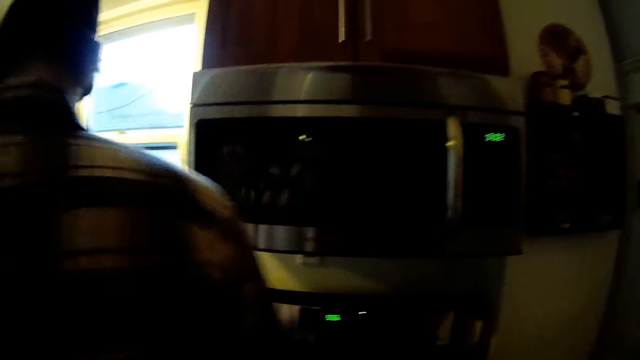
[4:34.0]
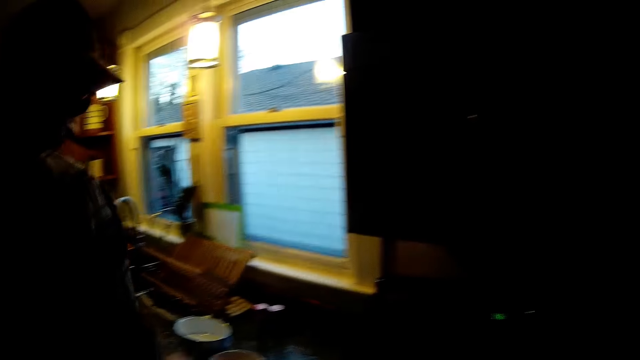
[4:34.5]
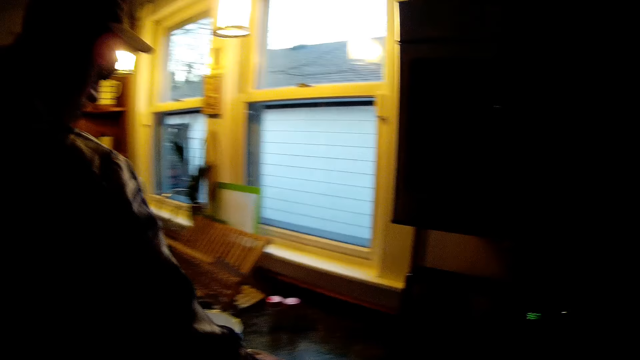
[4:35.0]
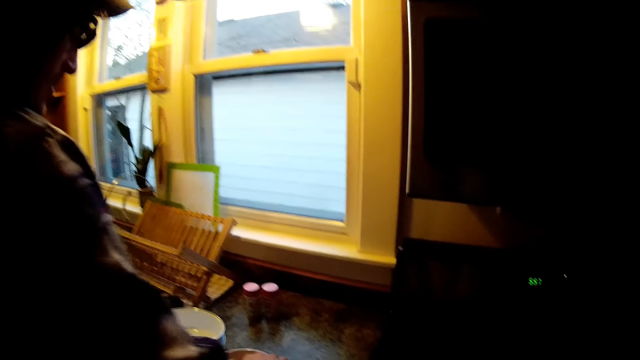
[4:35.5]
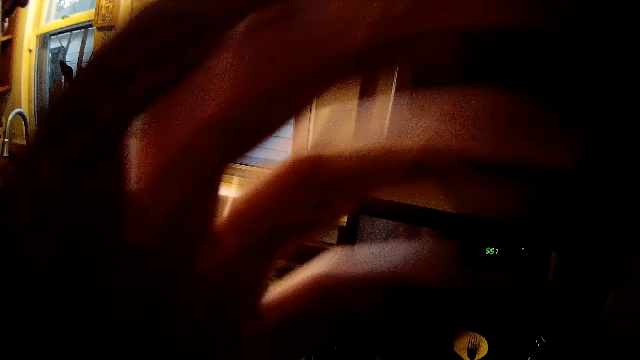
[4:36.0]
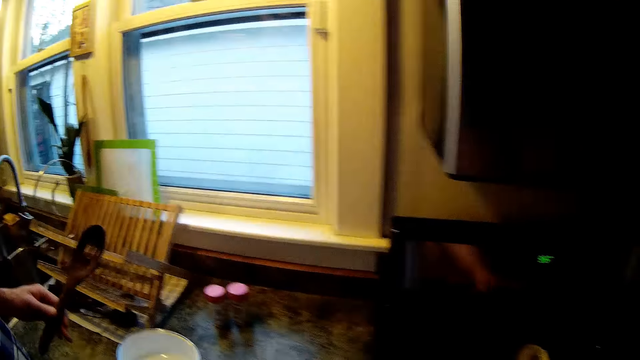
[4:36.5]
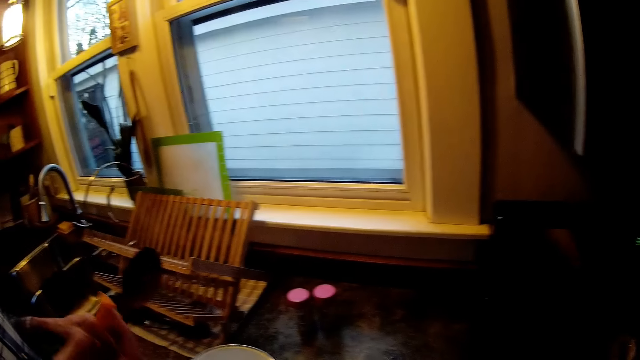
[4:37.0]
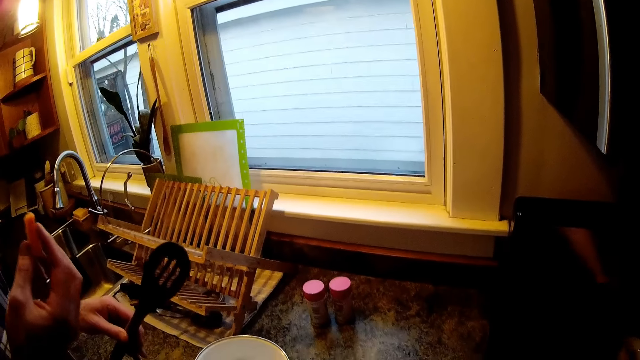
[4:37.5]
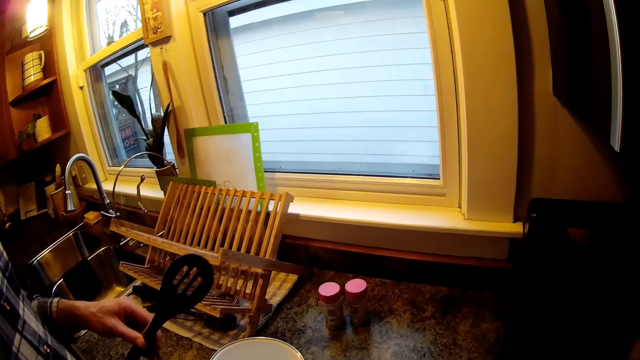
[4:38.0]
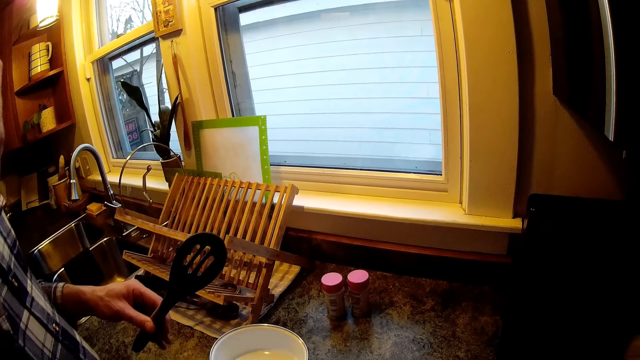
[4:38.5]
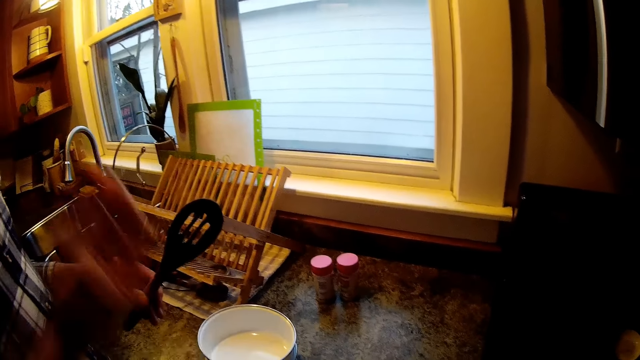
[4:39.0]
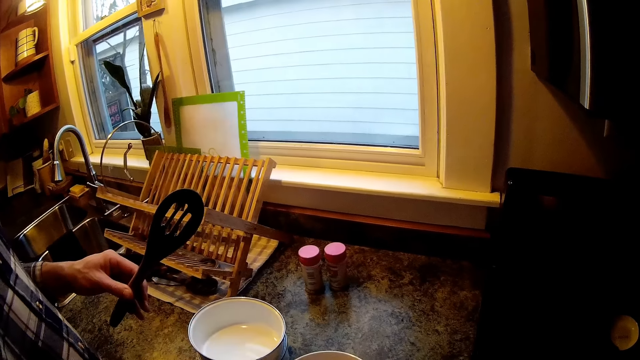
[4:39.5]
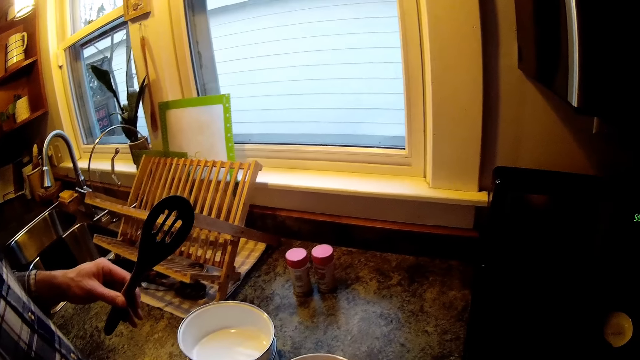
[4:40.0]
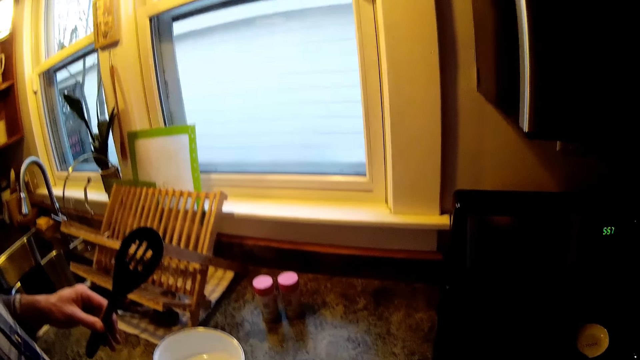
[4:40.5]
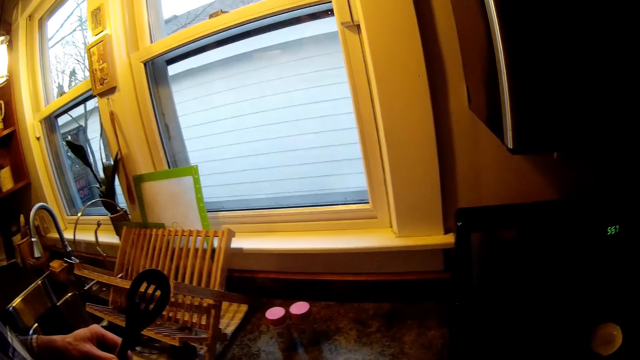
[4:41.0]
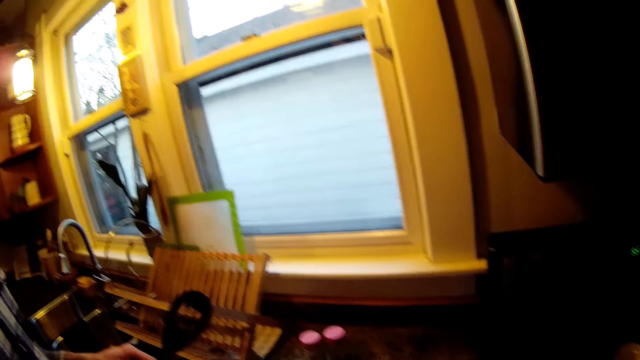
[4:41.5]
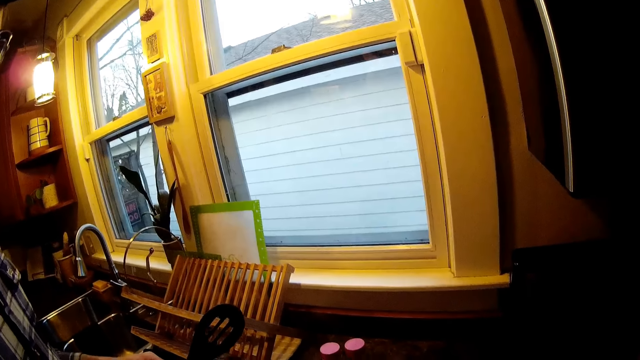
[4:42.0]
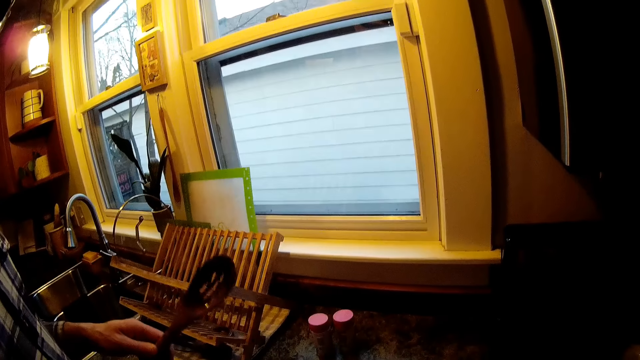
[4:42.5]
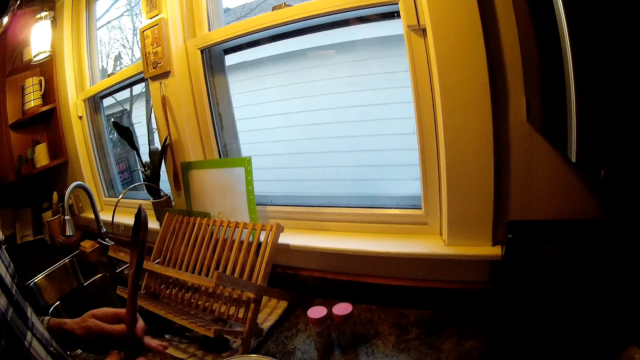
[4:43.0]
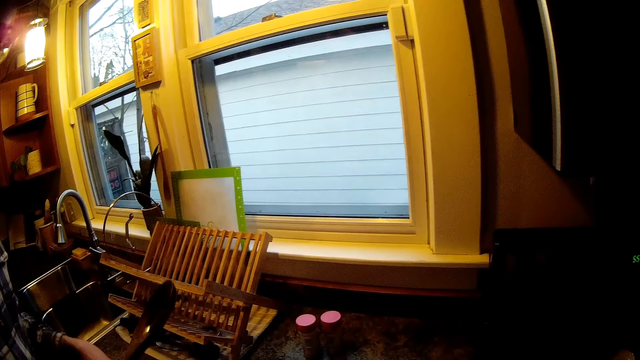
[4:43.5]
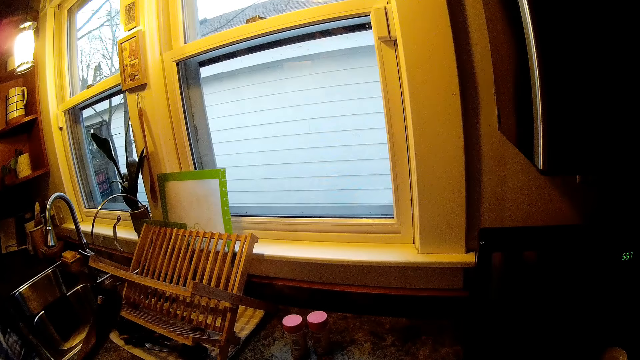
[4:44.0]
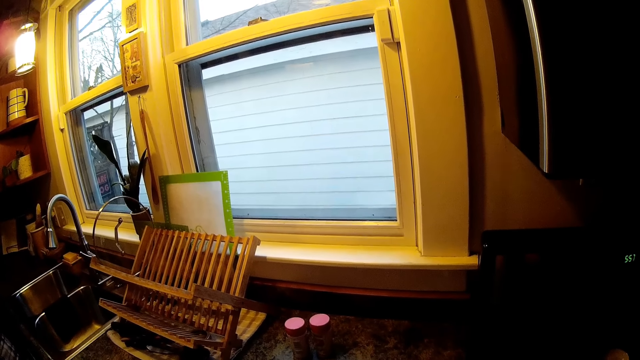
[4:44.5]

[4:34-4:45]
A man holds a carrot with his right hand. The camera wearer is tasting a dish.

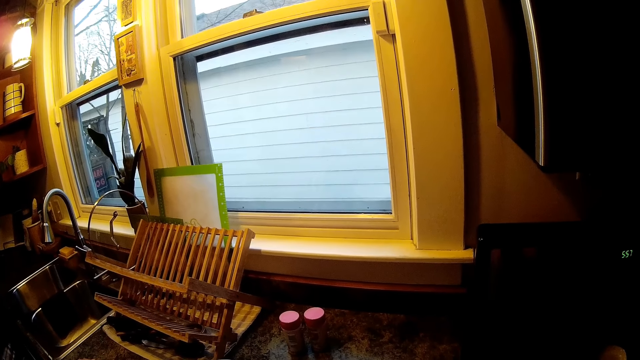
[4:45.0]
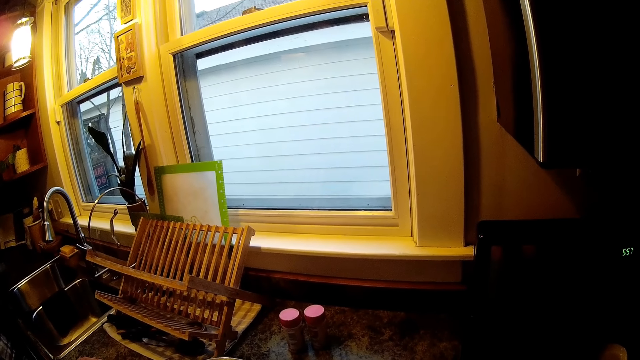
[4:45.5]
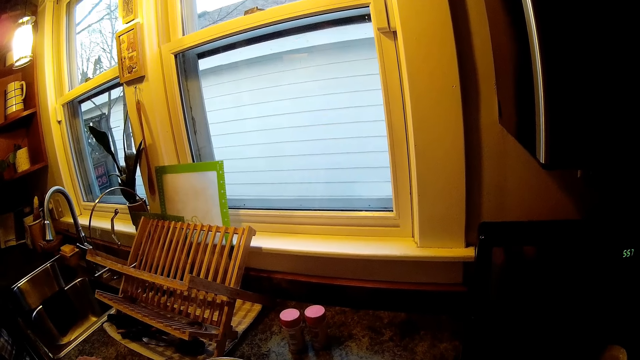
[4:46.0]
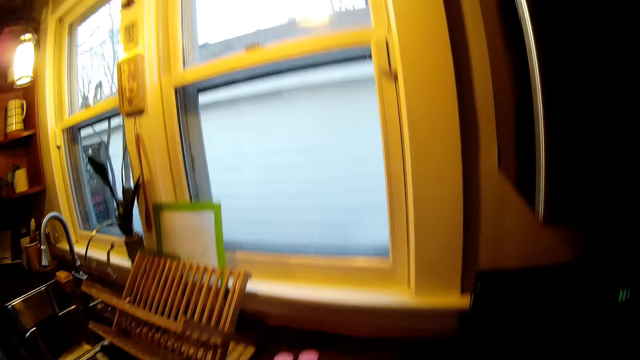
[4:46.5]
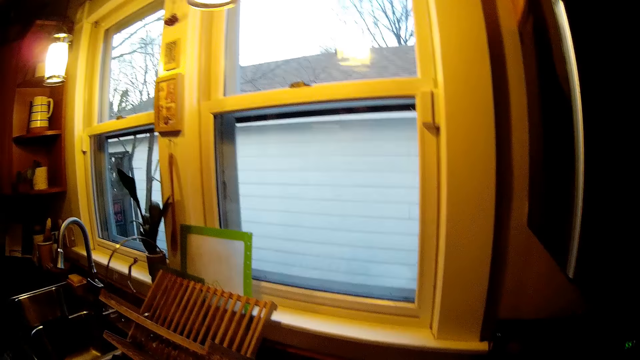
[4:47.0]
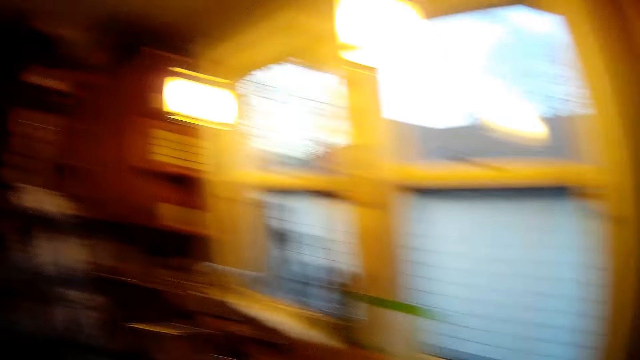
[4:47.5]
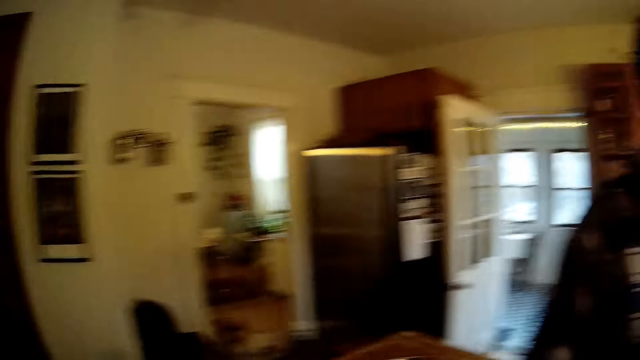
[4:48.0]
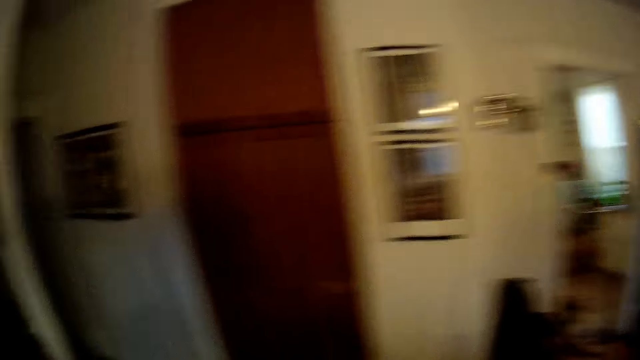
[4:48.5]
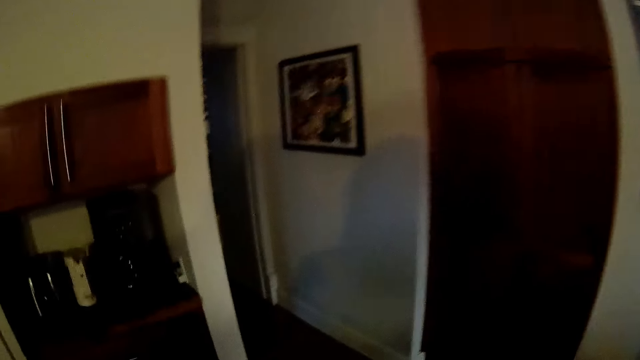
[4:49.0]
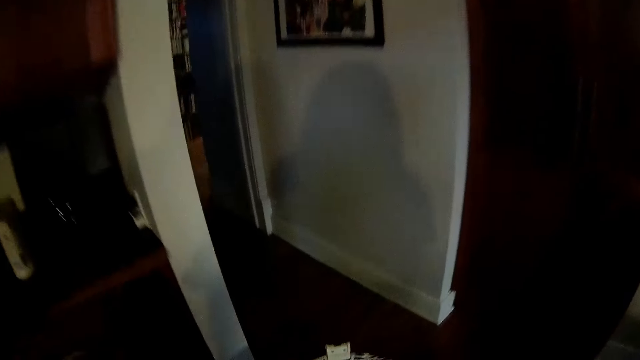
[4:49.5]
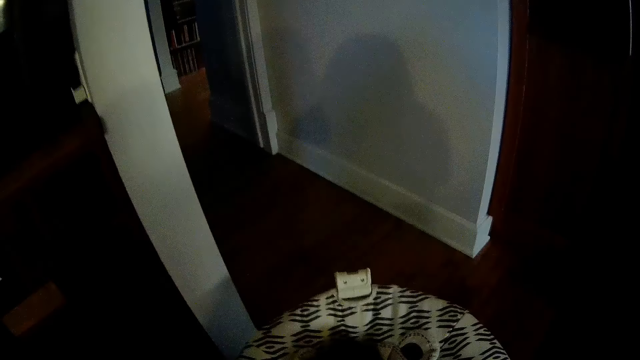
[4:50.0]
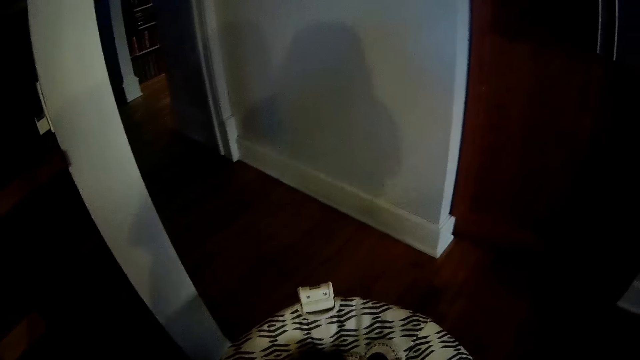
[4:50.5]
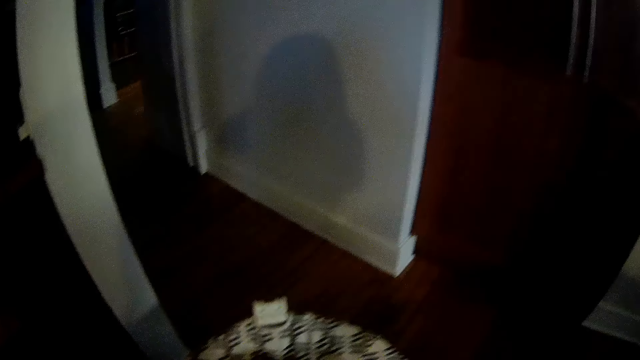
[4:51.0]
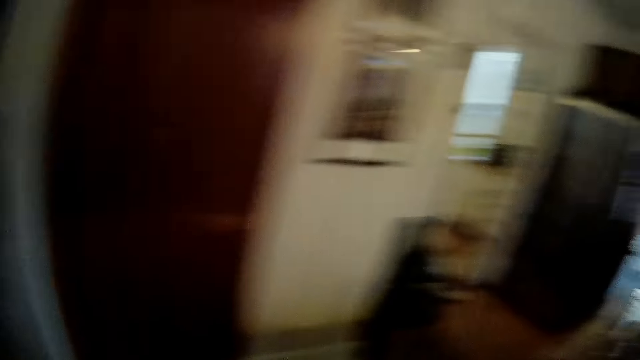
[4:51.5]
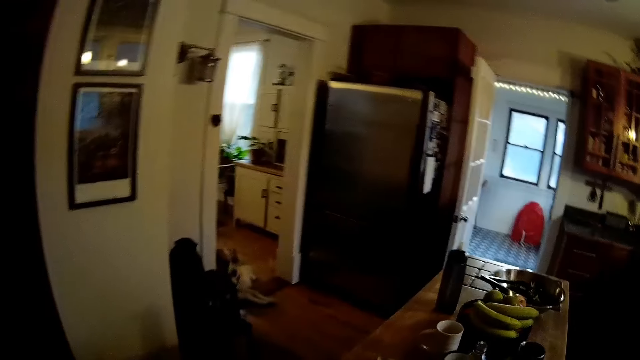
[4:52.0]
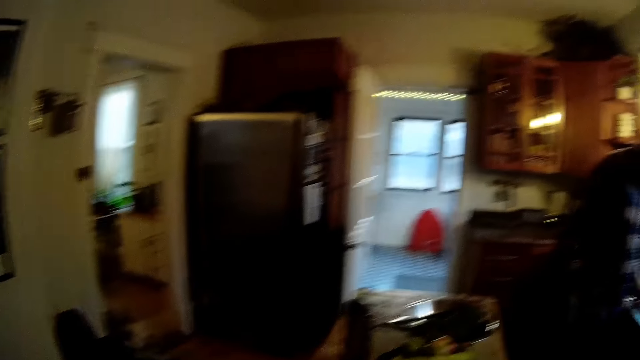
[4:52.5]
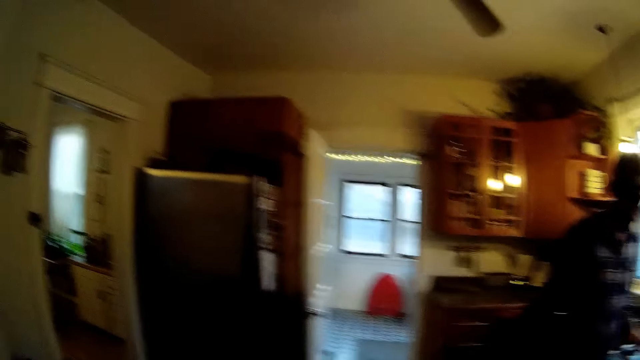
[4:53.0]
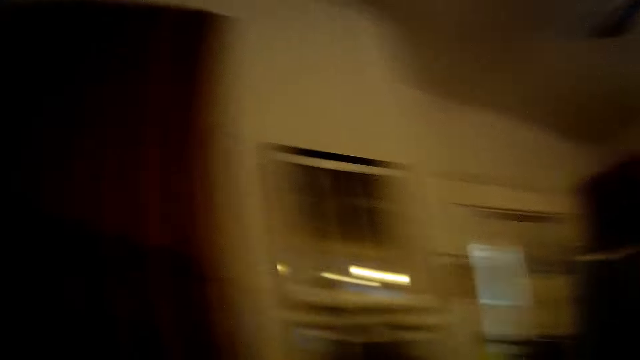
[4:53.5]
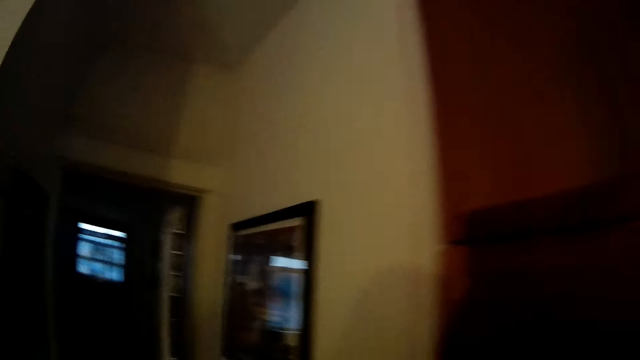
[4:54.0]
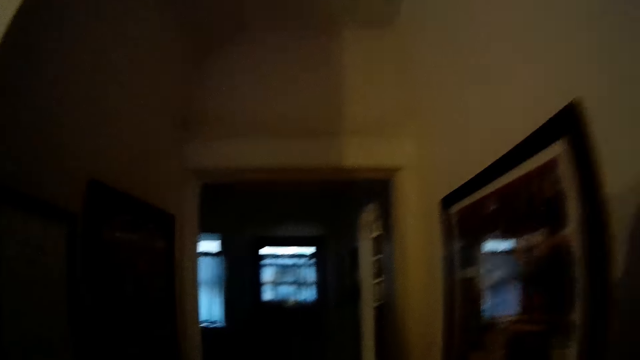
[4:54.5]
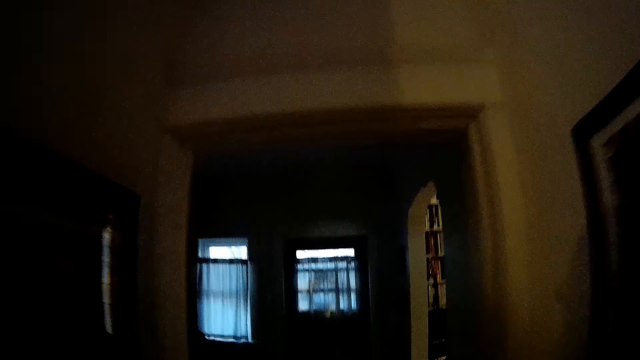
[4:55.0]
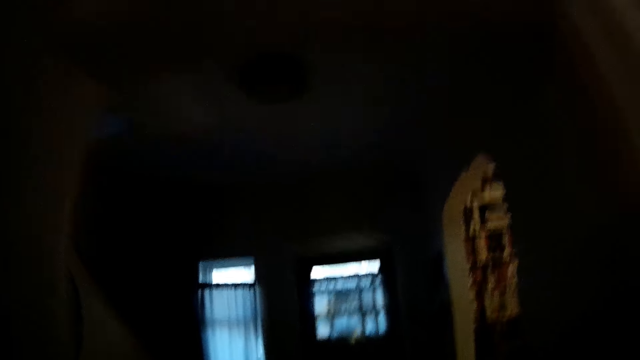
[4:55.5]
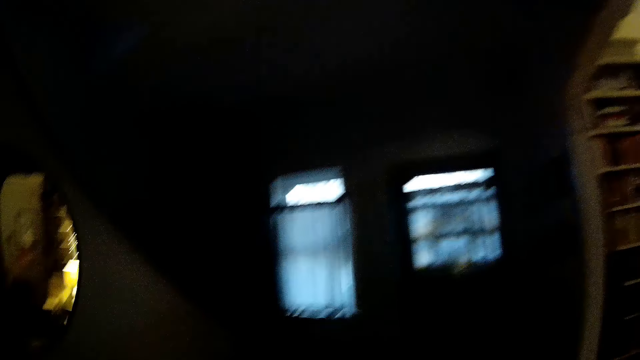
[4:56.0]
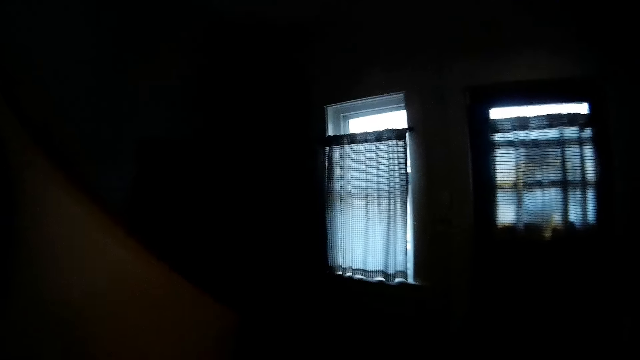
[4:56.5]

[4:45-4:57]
The camera wearer talks. They walk. They interact with a baby on a baby chair. They look around. They talk.
